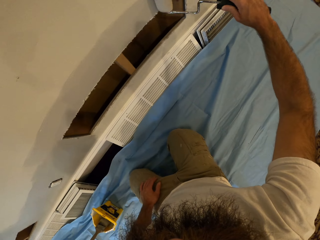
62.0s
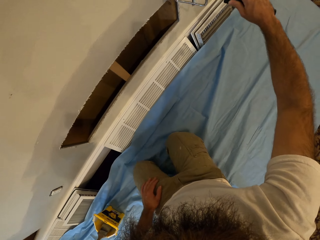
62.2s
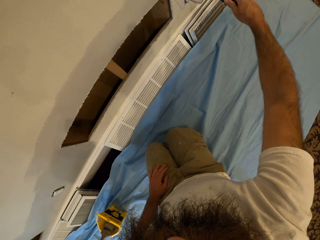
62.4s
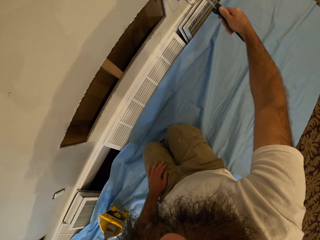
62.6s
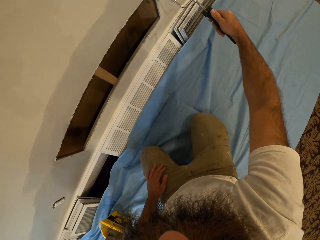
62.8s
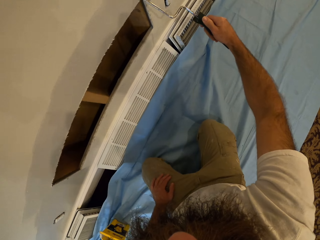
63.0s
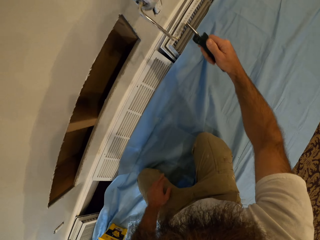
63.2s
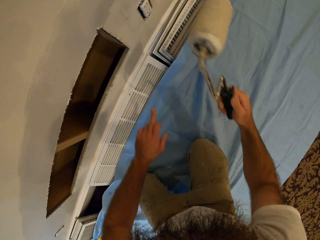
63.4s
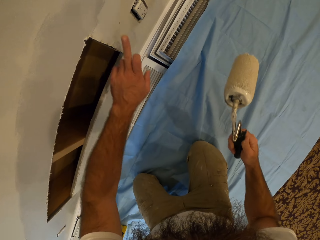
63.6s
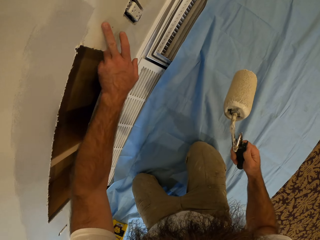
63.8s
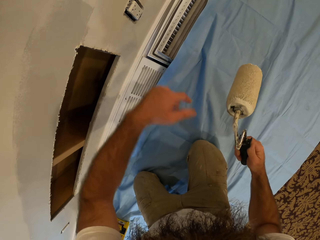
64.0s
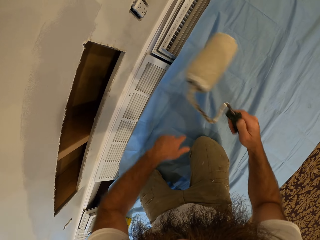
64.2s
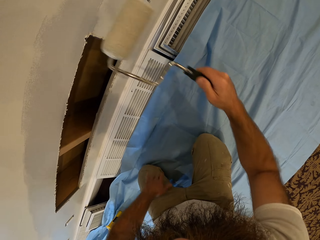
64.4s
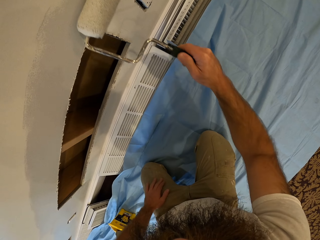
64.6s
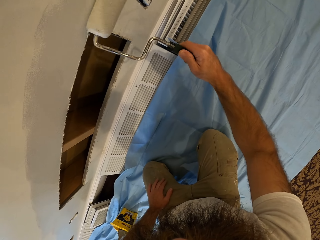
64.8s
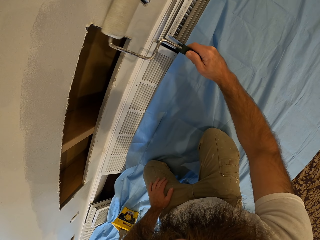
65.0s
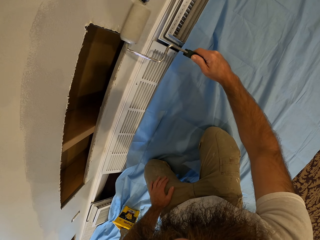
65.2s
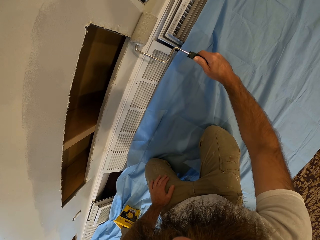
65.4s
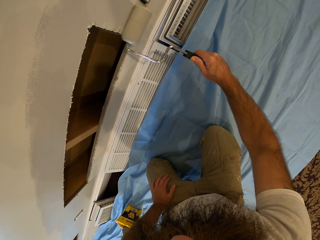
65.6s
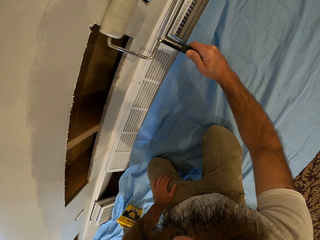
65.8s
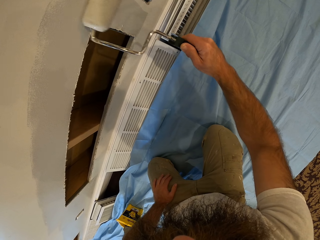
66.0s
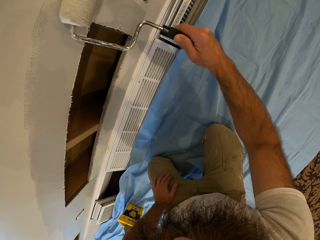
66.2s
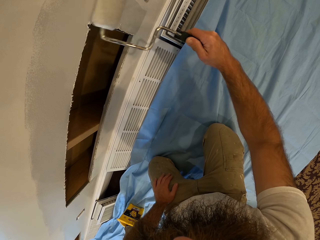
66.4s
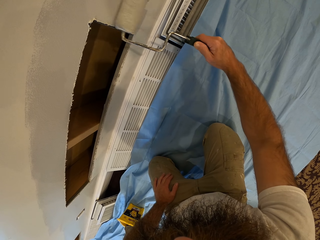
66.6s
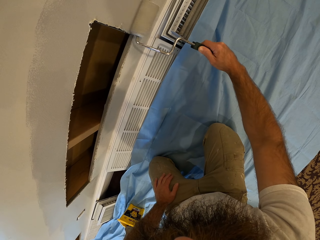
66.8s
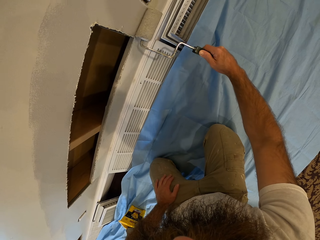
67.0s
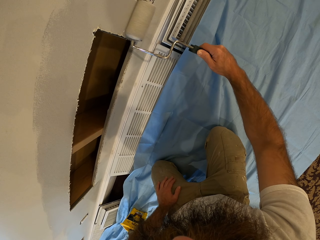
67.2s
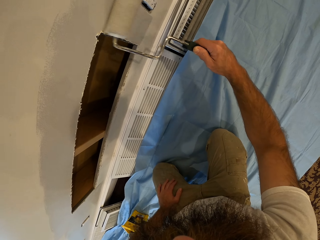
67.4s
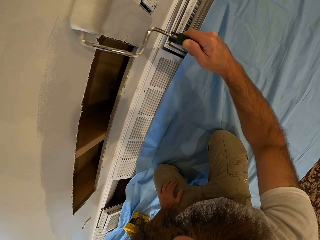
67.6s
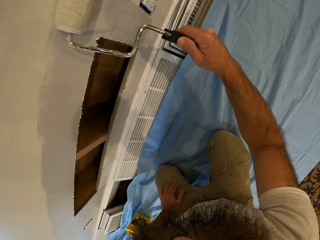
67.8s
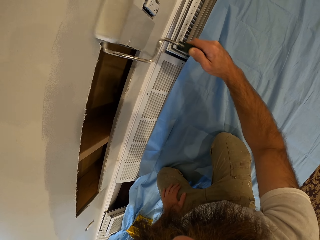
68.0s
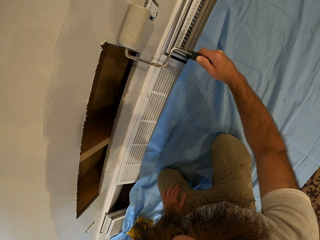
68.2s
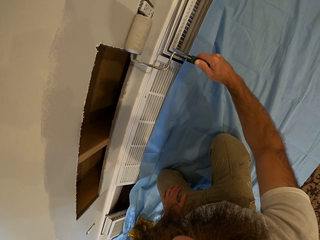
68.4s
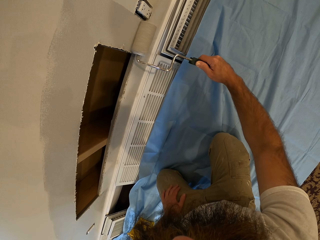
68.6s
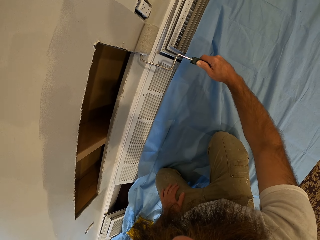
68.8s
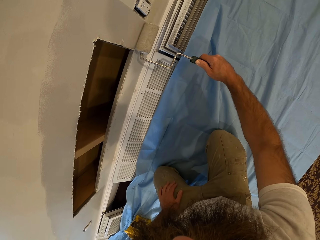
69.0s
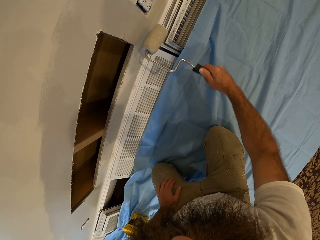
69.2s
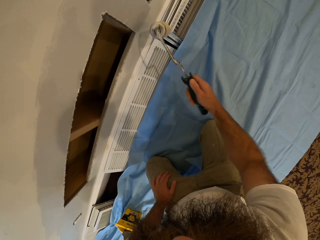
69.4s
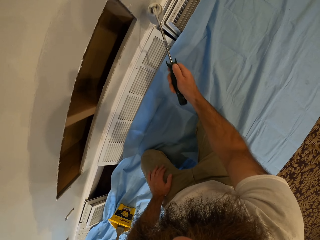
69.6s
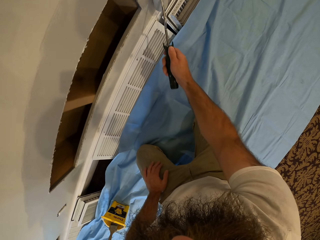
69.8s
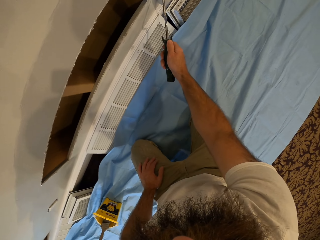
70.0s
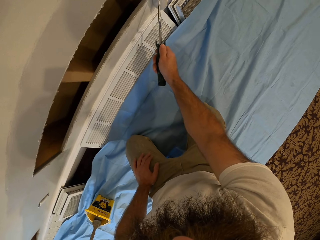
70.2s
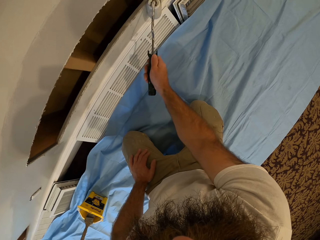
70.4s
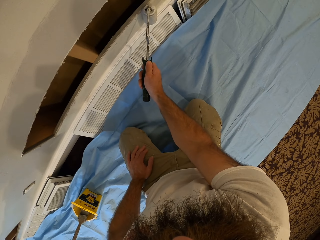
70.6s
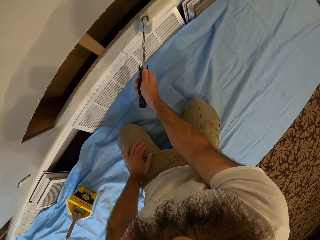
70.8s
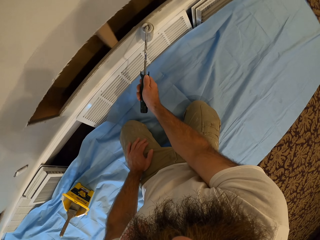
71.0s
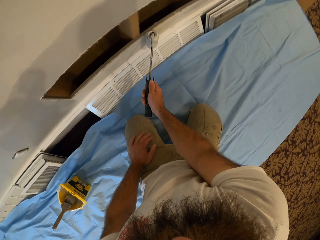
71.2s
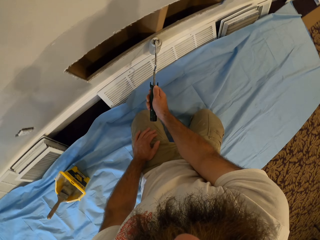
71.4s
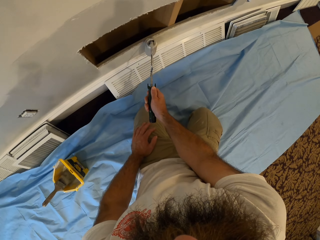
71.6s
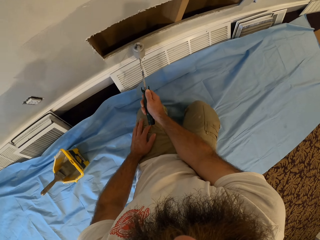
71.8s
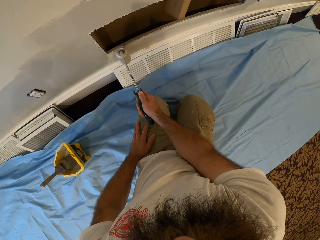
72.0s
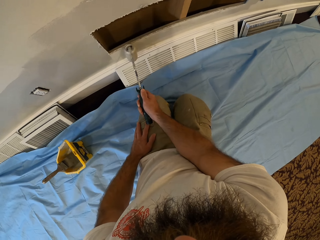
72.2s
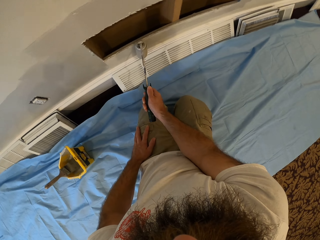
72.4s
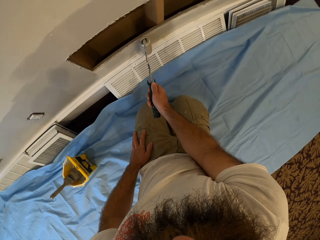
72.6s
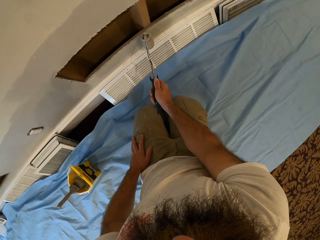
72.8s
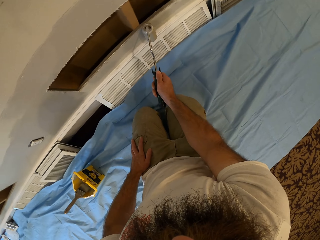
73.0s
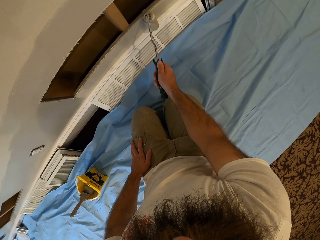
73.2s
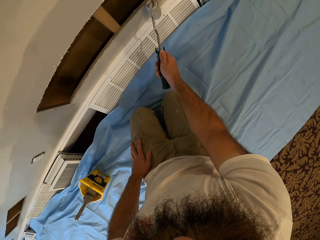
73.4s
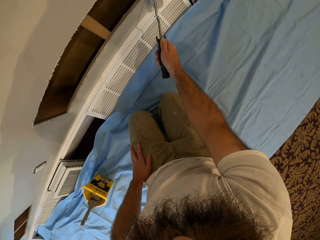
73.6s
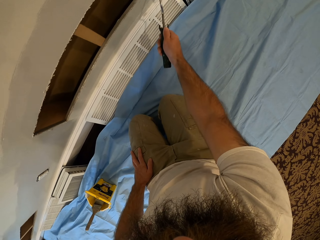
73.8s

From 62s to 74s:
The camera wearer removes dirt from the wall with his left hand. He paints the wall with the roller brush in his right hand.

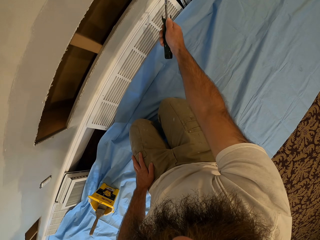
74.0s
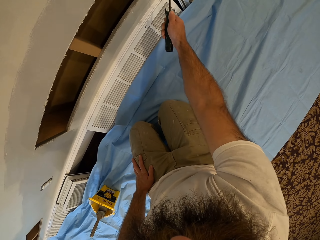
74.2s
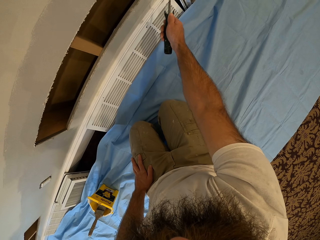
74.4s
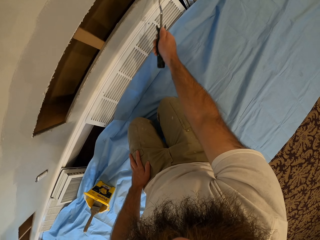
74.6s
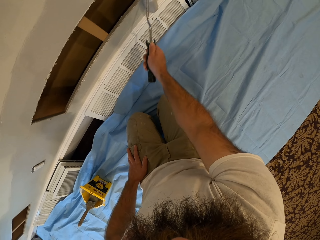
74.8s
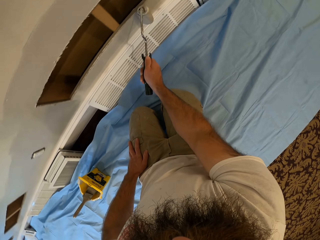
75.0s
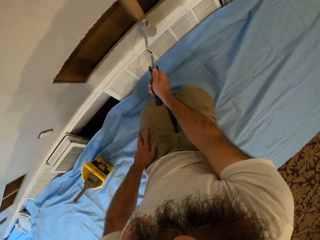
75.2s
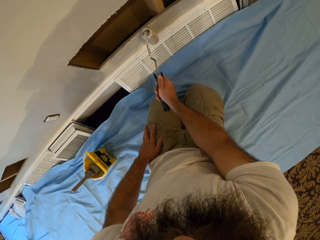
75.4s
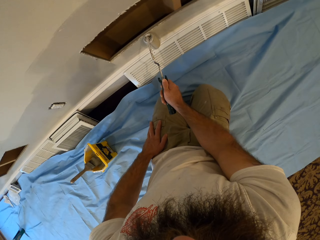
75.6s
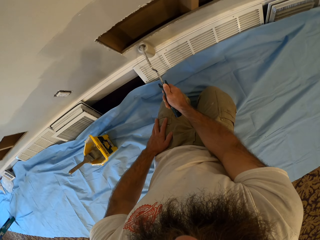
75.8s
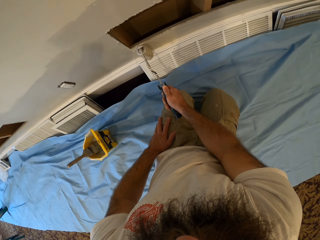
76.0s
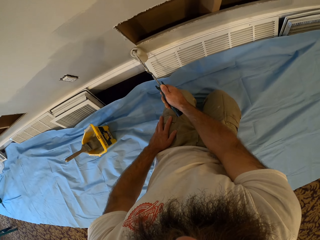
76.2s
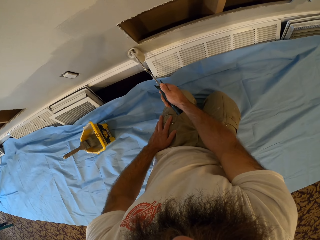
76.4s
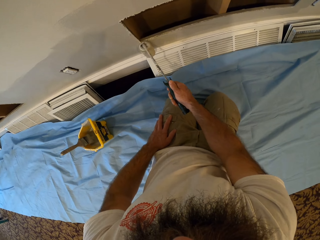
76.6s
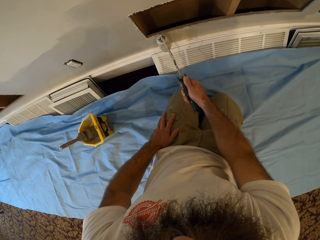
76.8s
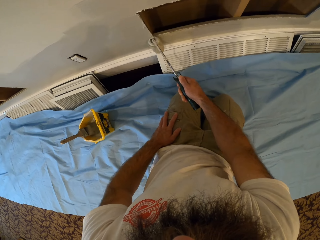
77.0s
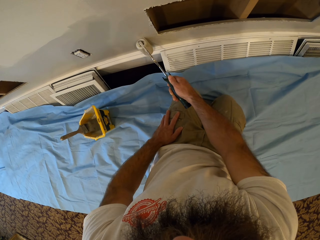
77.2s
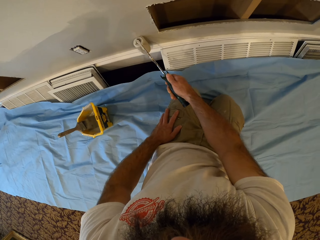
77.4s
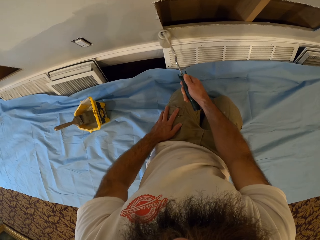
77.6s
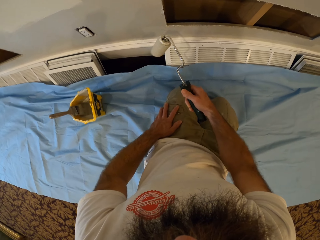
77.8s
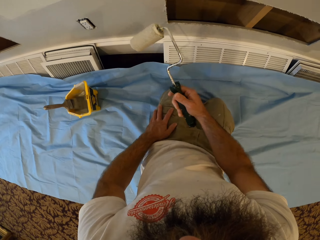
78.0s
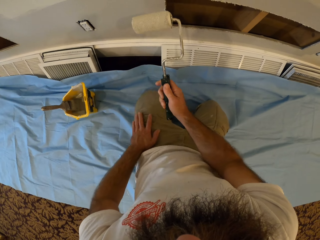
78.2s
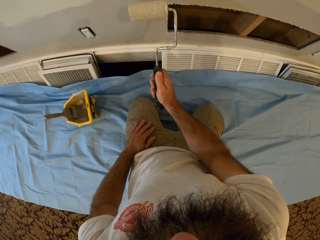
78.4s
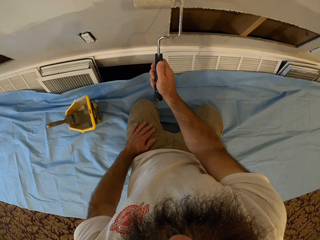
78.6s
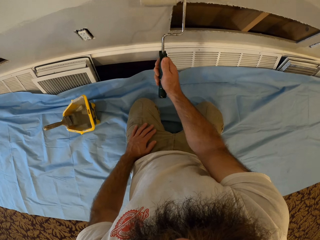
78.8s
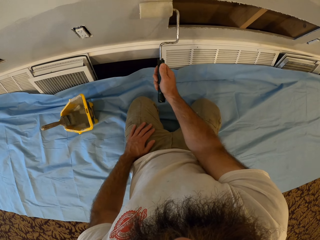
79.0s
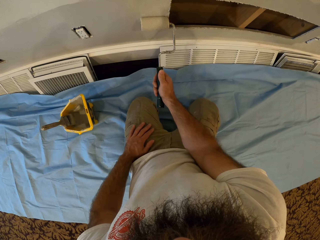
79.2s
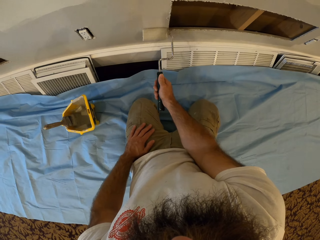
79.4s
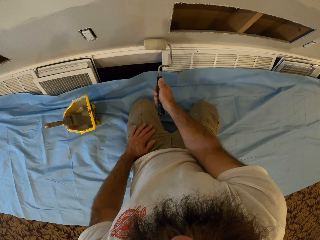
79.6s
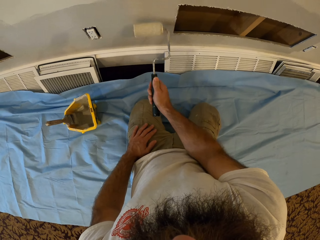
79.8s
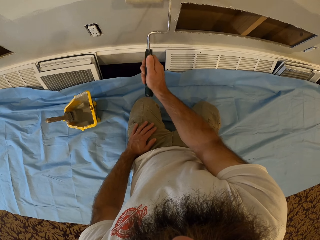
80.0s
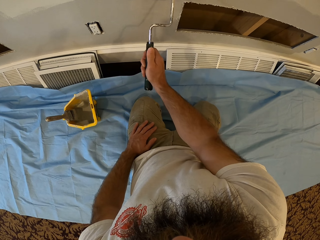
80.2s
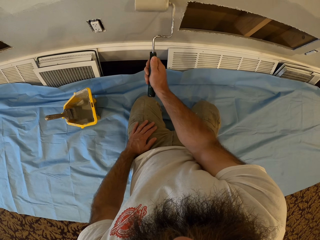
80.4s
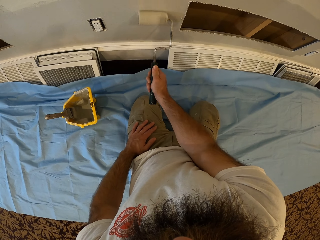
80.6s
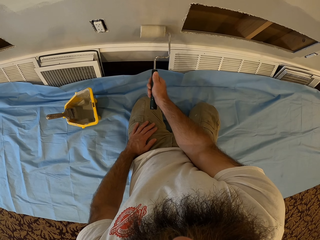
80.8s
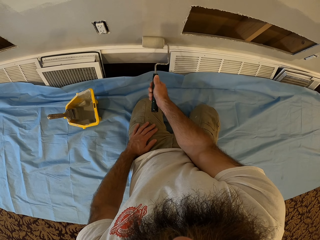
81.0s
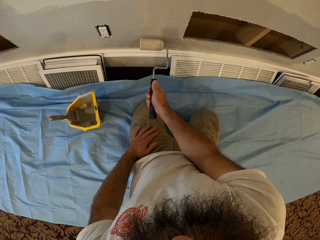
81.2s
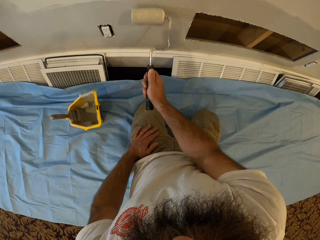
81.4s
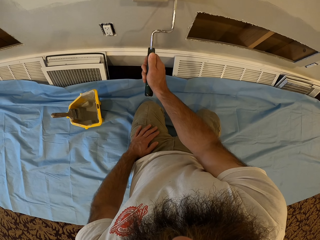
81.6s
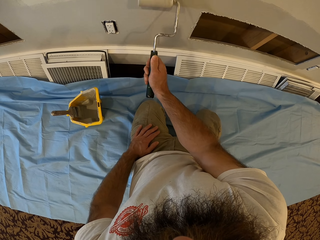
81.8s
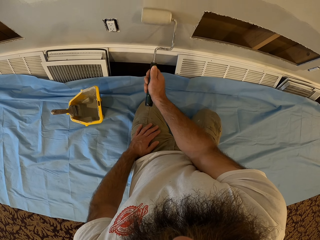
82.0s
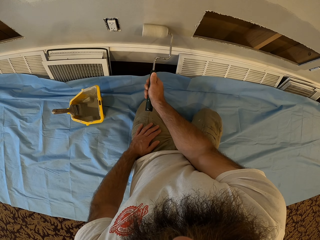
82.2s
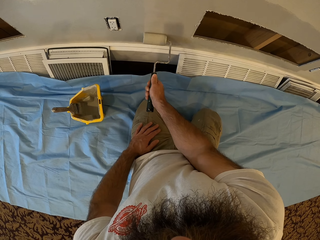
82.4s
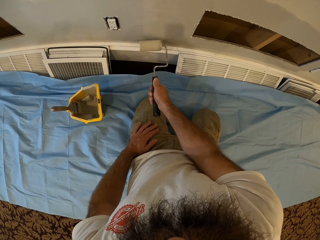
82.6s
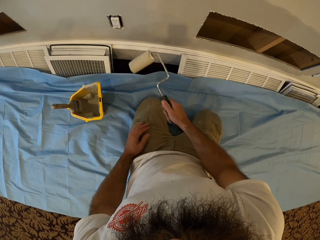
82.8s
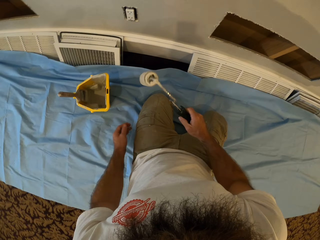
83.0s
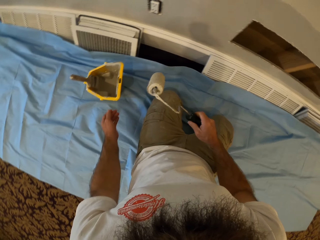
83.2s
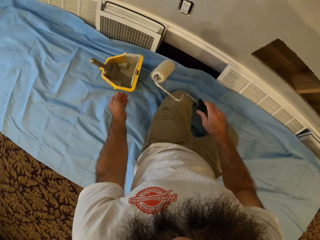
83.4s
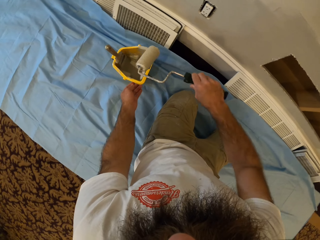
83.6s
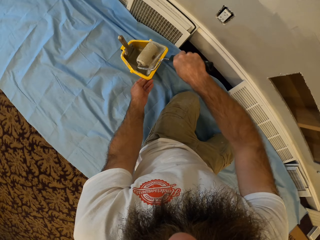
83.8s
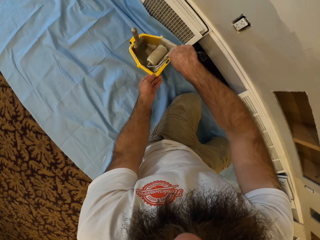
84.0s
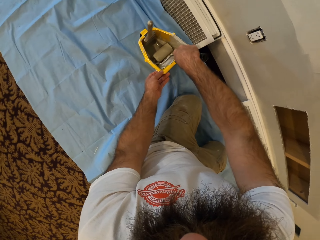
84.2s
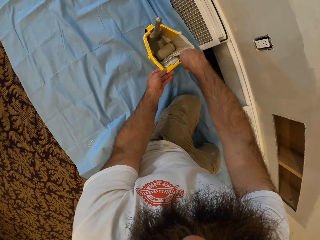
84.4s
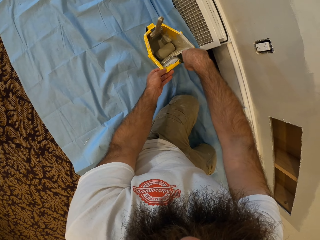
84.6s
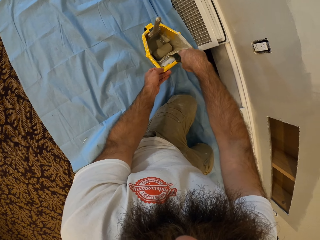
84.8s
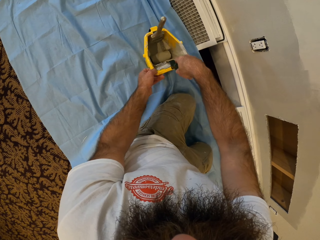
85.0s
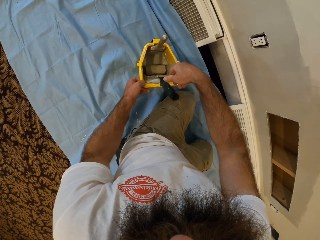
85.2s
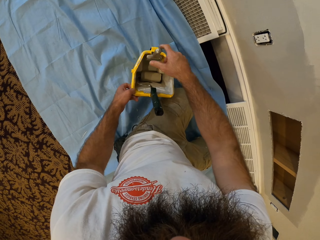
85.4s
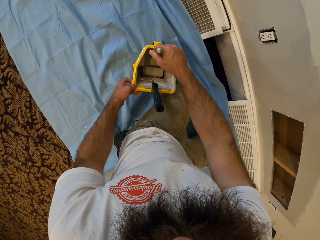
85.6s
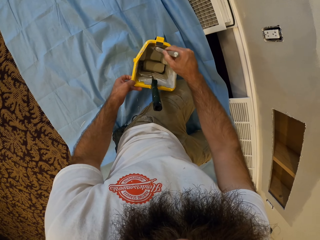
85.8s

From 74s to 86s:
The camera wearer drops the roller brush in his right hand in the paint bucket. He dips the roller brush in the paint. He picks up a brush from the paint bucket with his right hand.
